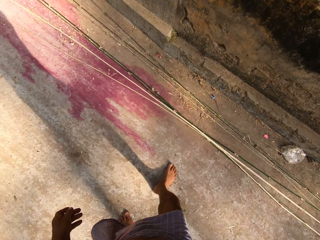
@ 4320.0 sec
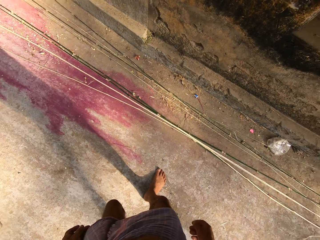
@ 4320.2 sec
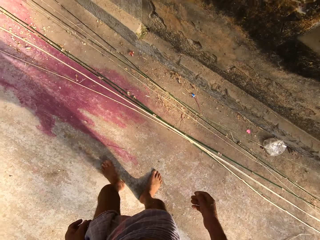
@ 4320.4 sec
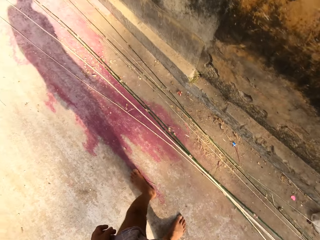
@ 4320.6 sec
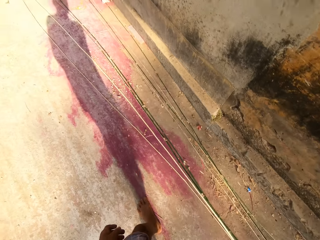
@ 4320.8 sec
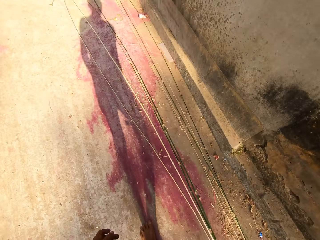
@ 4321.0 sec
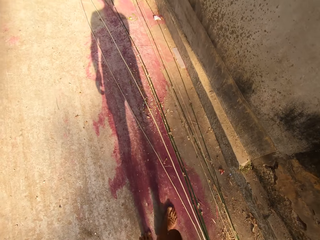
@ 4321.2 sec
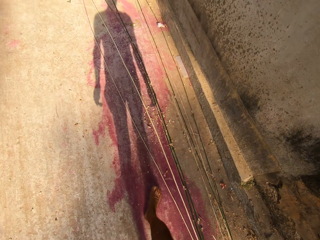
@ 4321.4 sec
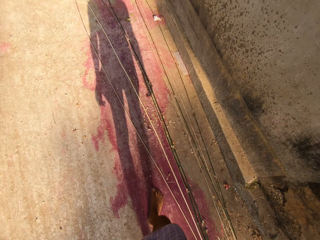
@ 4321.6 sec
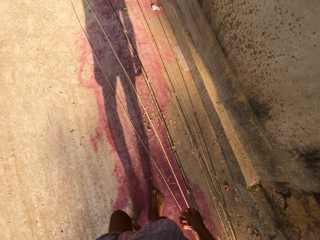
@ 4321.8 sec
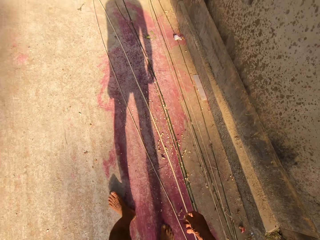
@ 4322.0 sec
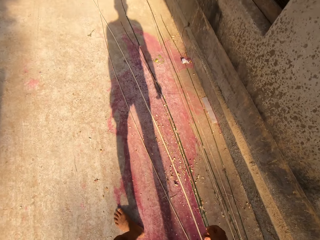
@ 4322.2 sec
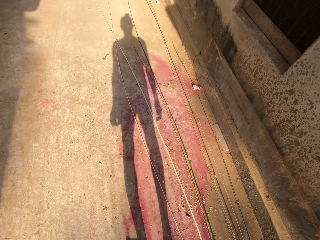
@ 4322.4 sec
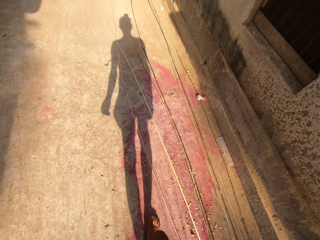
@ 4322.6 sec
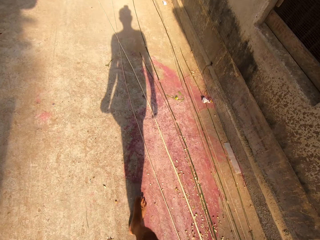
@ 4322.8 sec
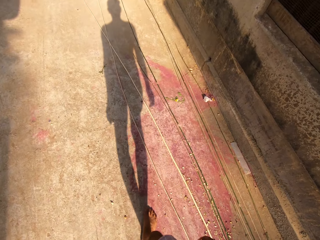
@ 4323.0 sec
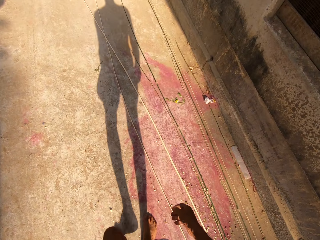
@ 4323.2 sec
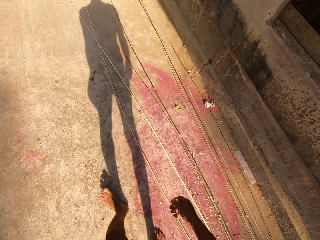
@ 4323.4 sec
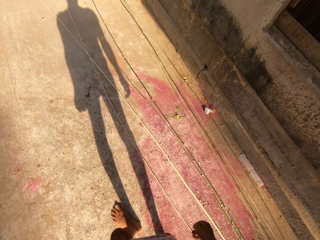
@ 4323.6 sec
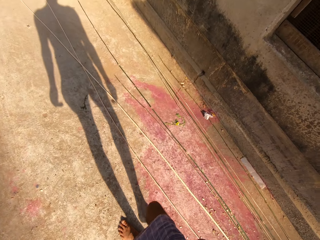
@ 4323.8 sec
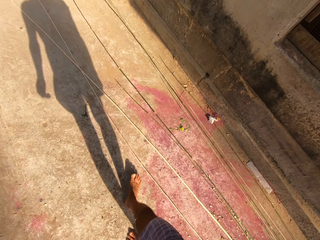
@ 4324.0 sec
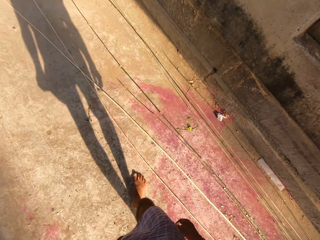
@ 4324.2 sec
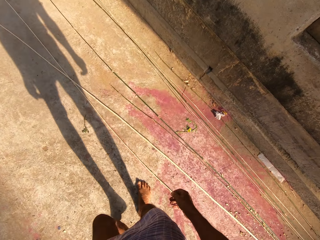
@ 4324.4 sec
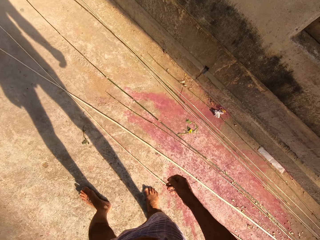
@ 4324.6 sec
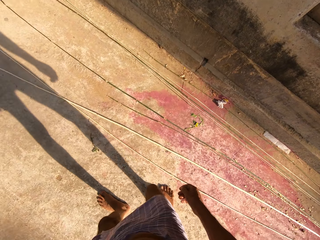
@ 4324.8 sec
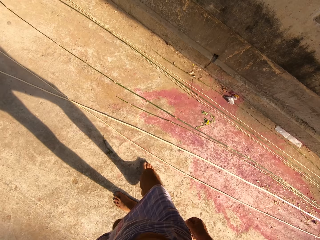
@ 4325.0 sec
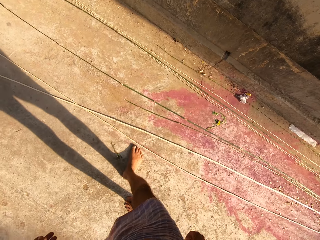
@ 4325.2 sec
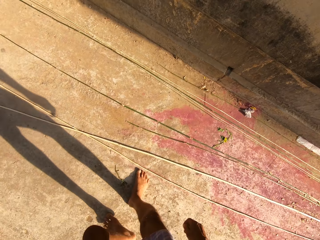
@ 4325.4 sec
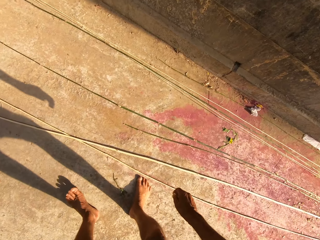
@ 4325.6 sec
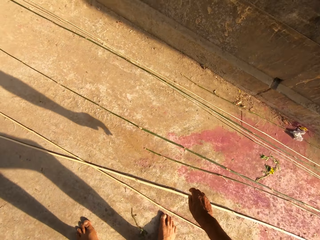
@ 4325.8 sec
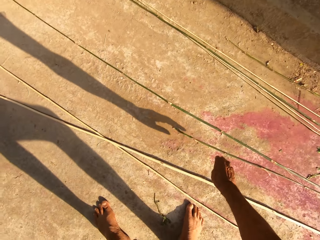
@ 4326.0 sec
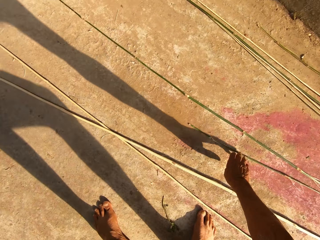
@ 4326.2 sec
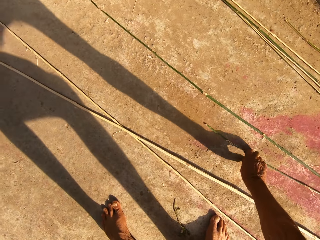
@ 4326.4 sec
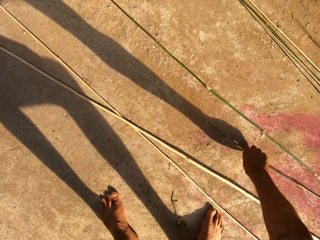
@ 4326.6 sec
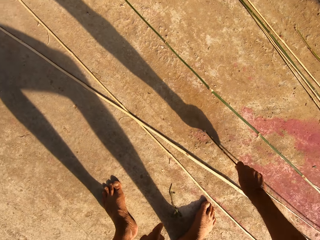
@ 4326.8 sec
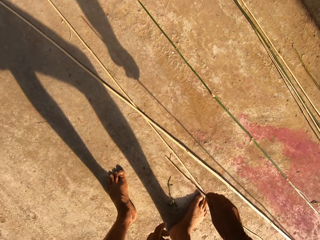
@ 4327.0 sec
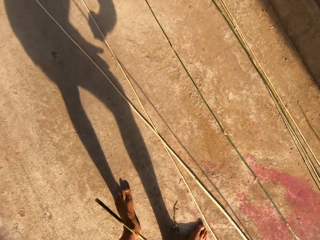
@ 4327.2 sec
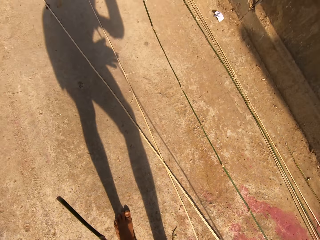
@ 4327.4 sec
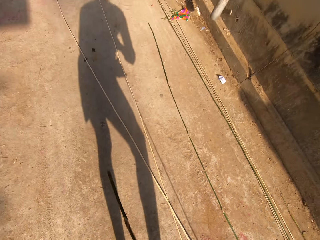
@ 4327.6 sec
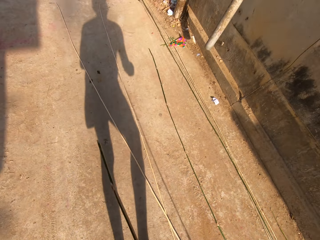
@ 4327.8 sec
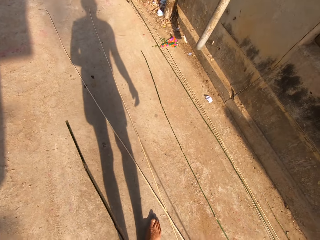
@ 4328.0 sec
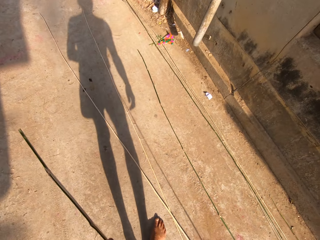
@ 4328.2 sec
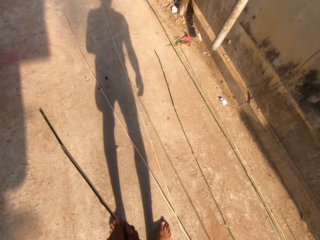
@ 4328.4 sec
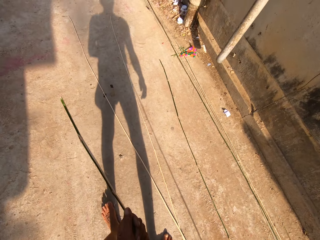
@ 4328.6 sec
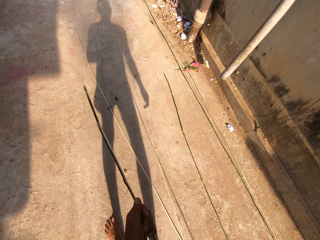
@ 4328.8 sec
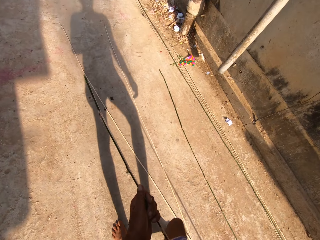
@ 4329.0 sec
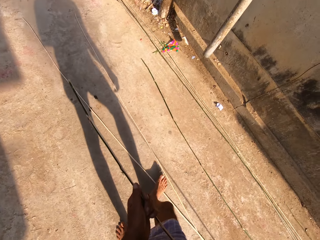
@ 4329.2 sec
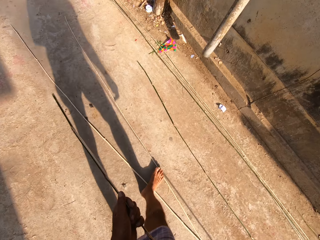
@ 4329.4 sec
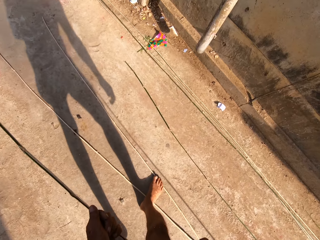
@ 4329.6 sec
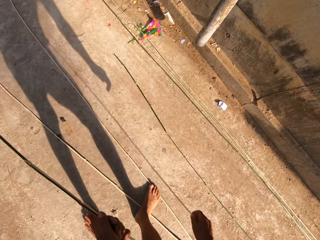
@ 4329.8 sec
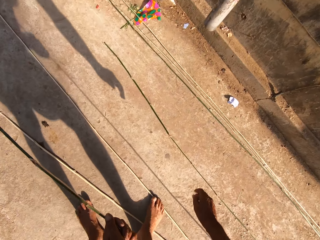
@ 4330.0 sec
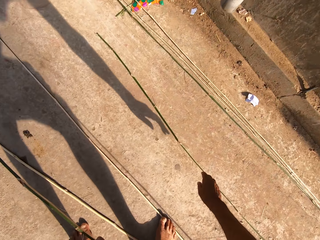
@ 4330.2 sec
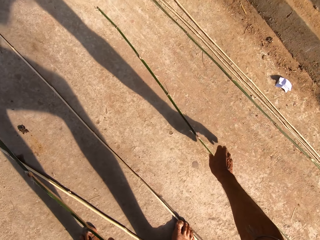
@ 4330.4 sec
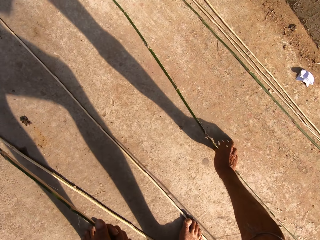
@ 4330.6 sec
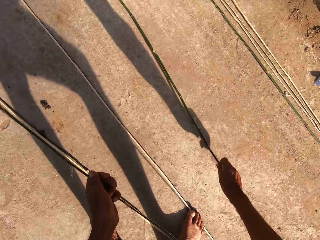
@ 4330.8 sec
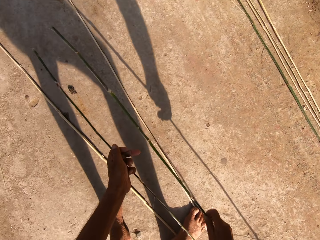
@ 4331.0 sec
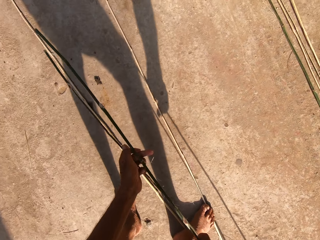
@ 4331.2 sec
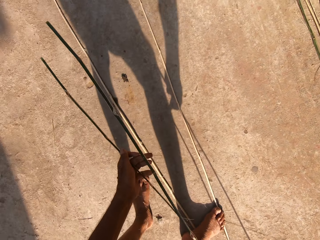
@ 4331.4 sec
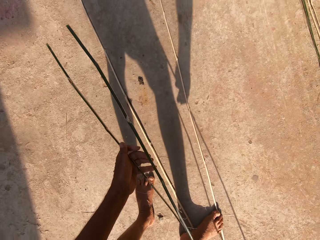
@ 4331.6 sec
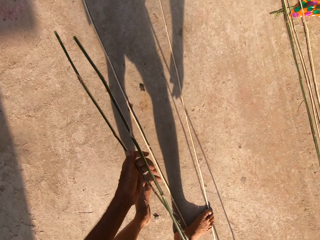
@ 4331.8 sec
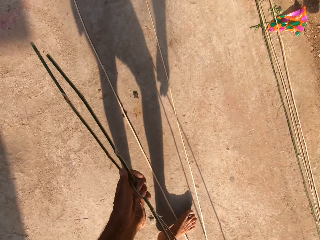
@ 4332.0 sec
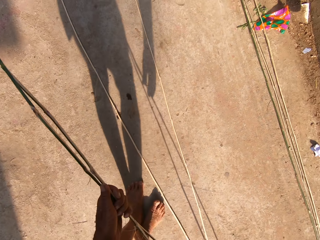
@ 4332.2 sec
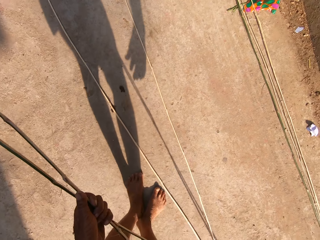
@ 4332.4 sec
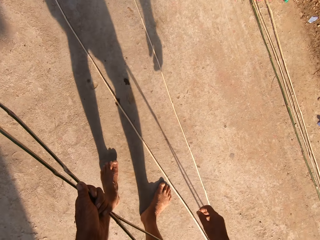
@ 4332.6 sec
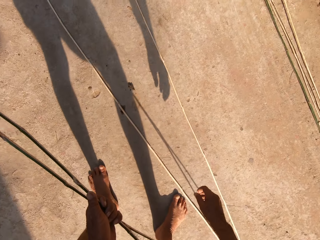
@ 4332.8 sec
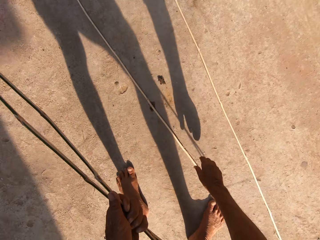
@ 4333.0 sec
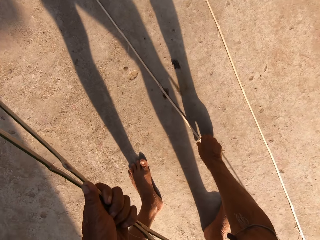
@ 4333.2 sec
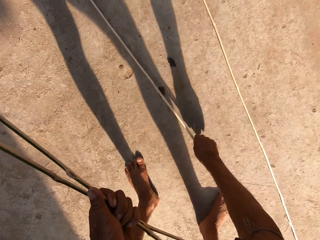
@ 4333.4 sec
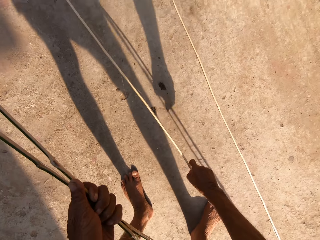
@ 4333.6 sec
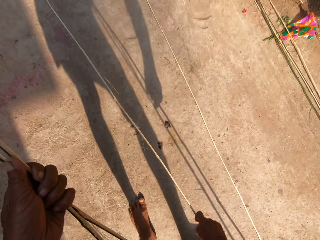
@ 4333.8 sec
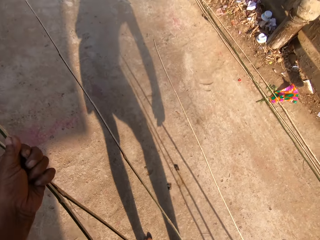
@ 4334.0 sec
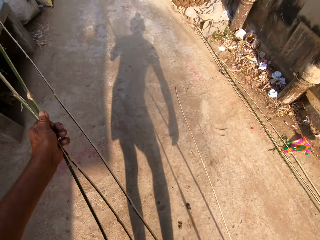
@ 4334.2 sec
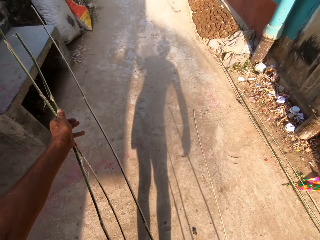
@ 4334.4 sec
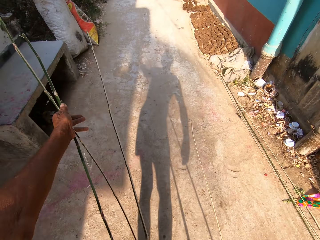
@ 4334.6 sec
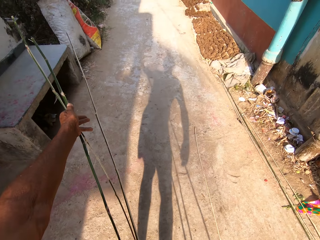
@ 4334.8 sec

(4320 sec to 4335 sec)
The camera wearer lifts a bamboo strip from the floor with his right hand. He moves the bamboo strip with his left hand. He walks. He lifts a bamboo strip from the floor with his right hand. He moves the bamboo strips with his left hand. He lifts a bamboo strip from the floor with his right hand.

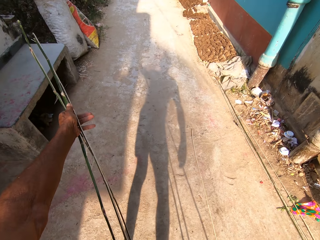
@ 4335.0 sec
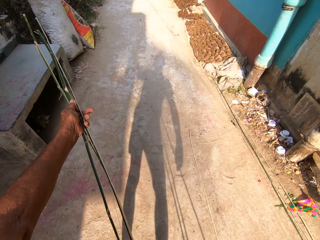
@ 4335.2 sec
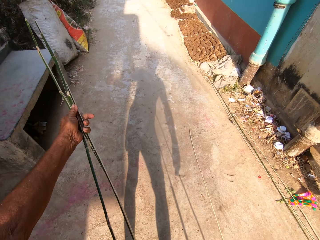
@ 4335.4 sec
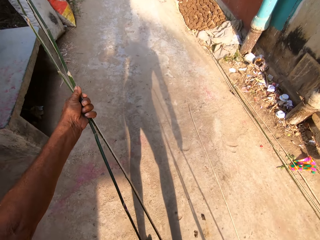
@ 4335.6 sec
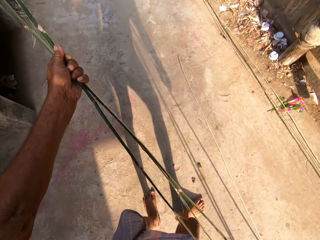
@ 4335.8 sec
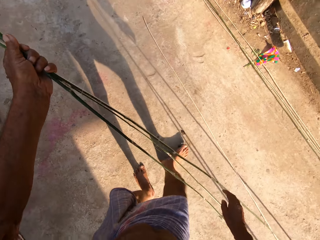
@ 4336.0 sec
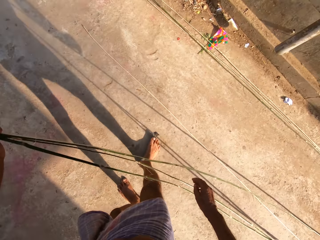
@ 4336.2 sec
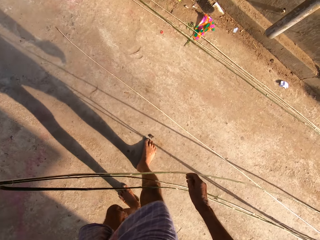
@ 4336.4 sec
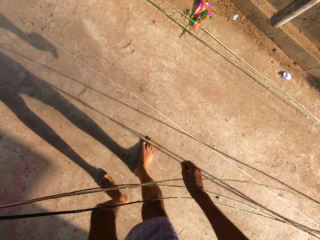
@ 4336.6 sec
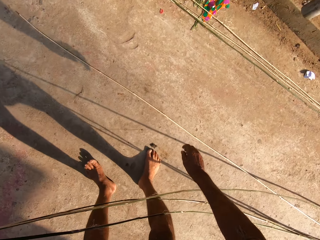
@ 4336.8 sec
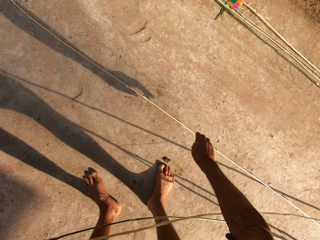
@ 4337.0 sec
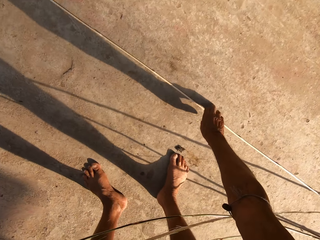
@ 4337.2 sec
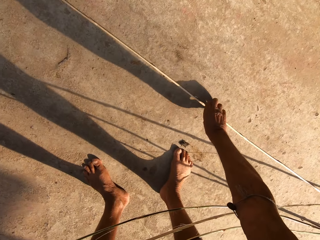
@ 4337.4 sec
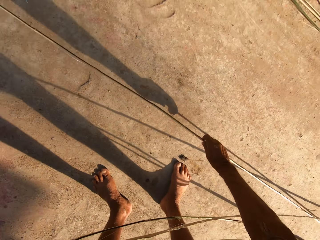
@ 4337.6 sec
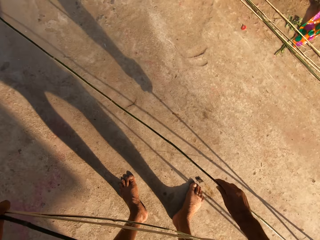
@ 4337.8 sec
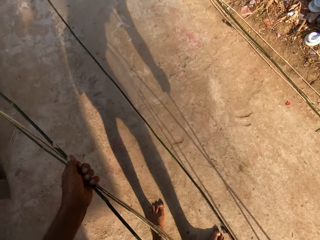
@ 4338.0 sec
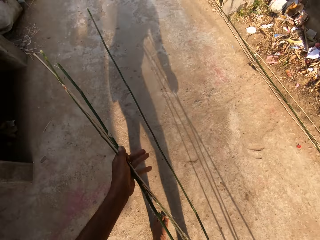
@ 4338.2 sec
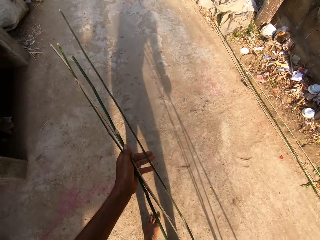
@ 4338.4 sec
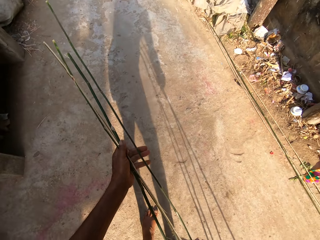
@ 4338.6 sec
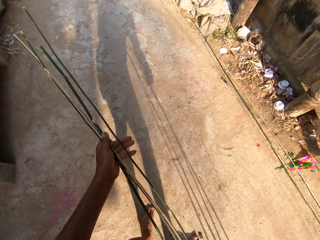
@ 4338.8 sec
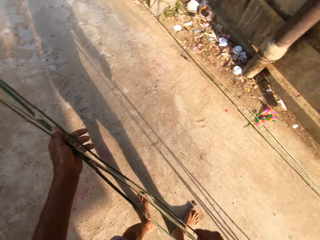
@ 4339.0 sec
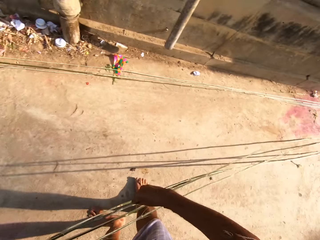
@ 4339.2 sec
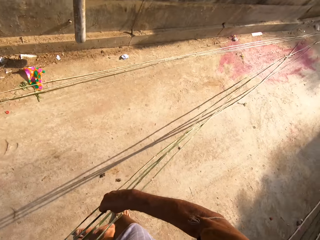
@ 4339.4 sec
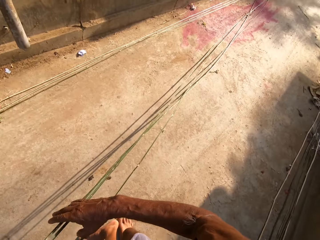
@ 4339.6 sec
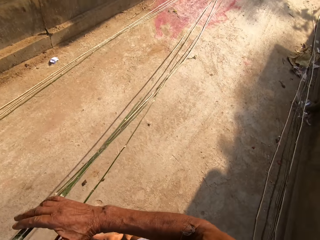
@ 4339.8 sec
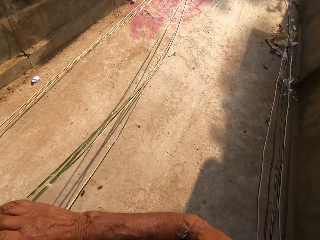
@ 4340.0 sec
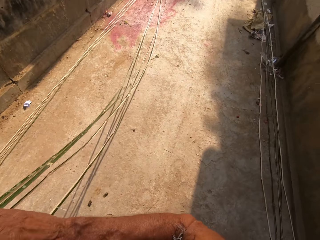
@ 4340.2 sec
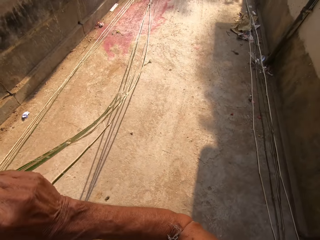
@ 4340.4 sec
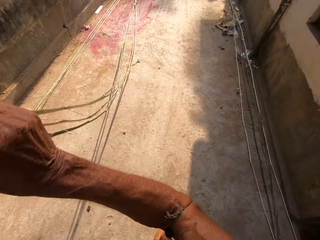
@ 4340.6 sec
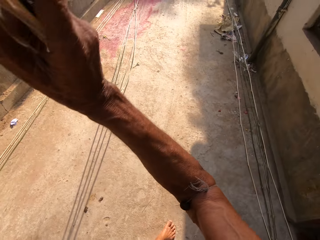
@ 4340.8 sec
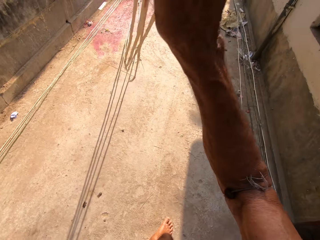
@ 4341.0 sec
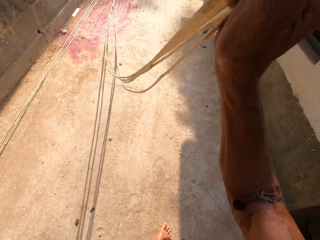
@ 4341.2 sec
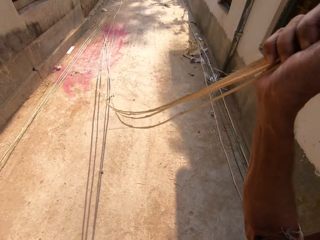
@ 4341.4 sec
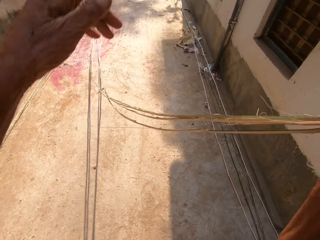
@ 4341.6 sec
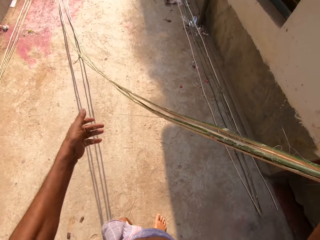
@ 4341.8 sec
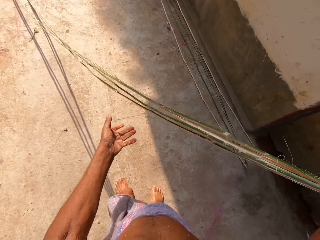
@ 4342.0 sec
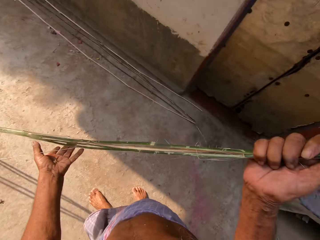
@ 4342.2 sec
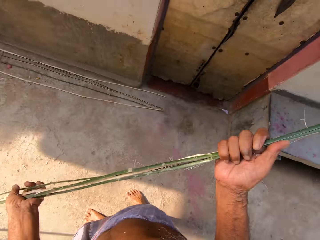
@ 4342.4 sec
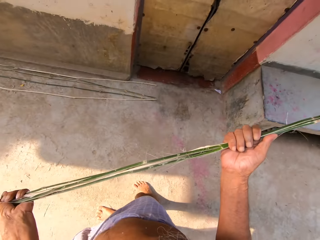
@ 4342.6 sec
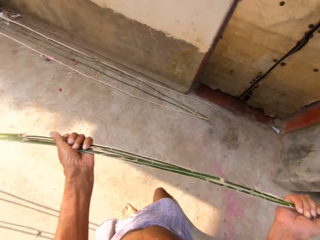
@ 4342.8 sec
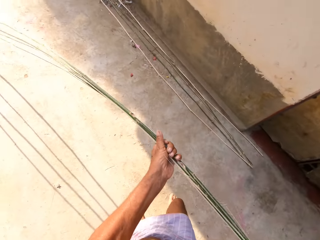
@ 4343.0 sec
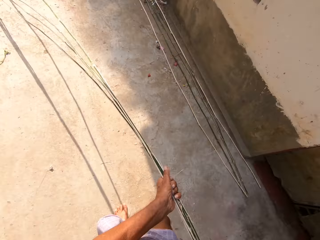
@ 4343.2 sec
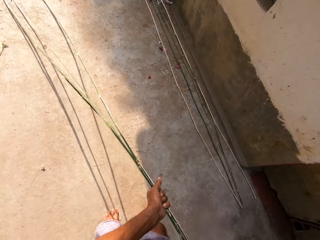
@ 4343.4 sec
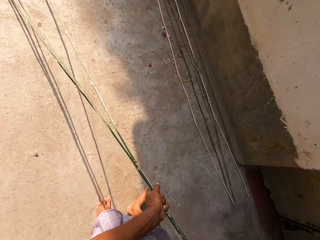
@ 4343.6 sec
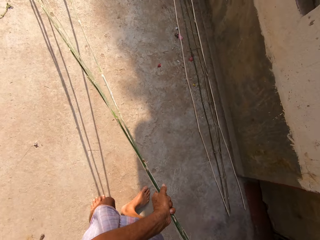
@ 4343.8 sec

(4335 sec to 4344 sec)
The camera wearer holds the bamboo strips with his left hand. He lifts a bamboo strip from the floor with his right hand. He holds the bamboo strips with his left hand. He holds the bamboo strips with his right hand. He moves the bamboo strips with both hands.
